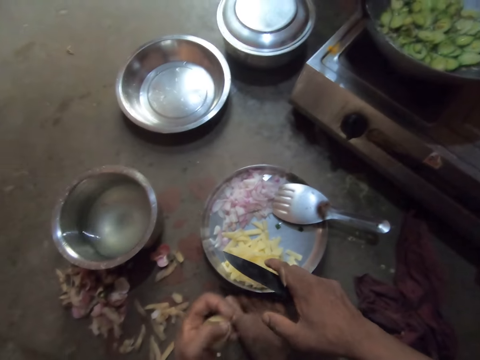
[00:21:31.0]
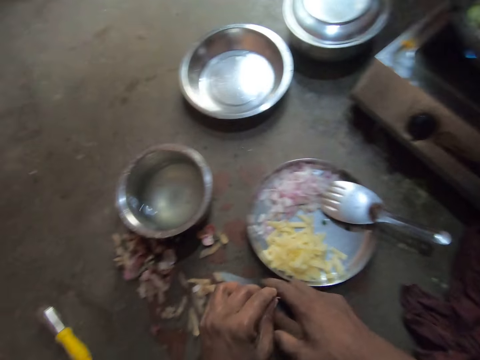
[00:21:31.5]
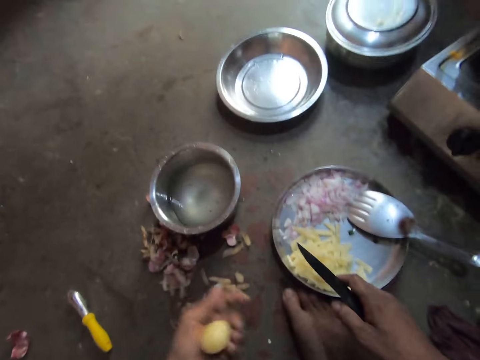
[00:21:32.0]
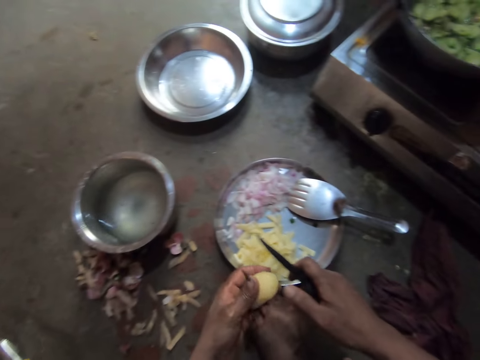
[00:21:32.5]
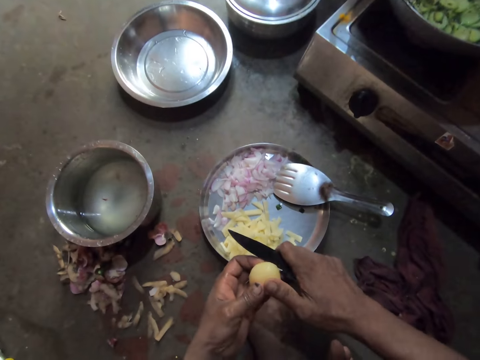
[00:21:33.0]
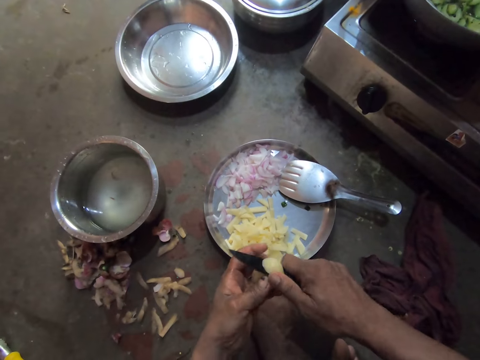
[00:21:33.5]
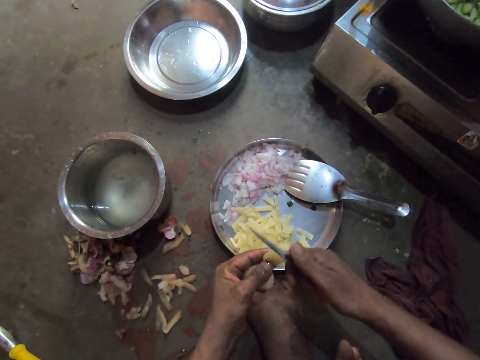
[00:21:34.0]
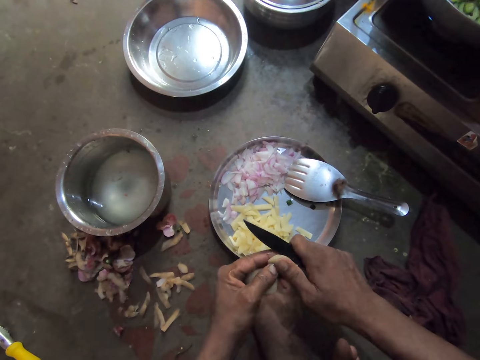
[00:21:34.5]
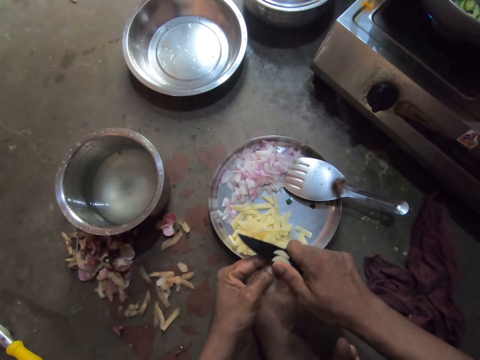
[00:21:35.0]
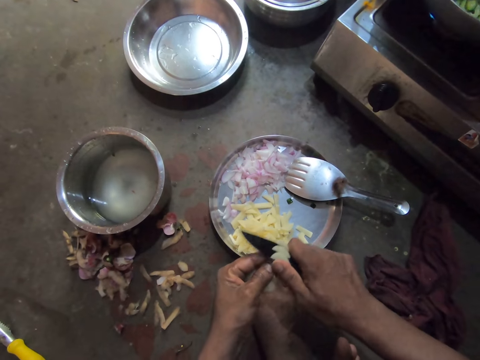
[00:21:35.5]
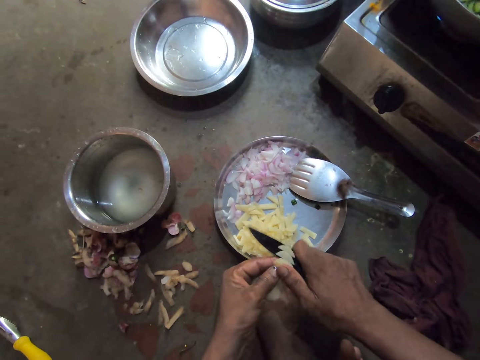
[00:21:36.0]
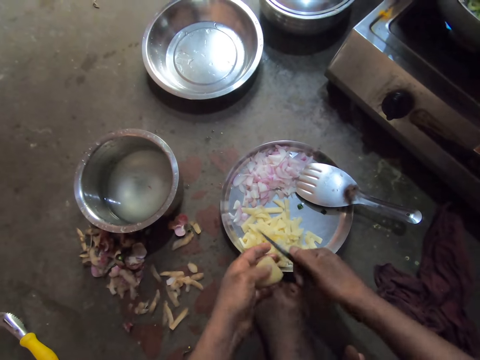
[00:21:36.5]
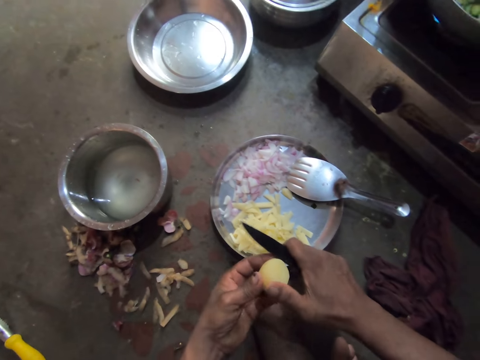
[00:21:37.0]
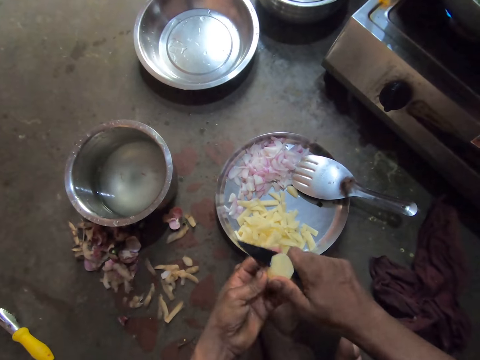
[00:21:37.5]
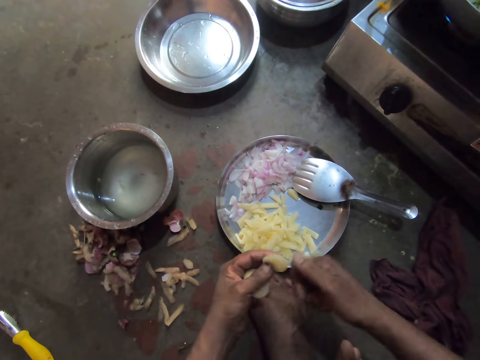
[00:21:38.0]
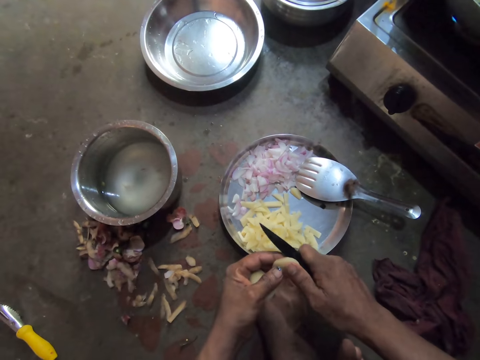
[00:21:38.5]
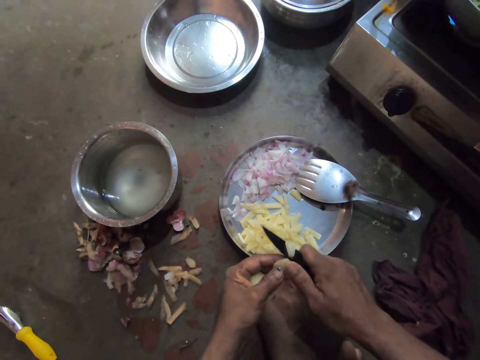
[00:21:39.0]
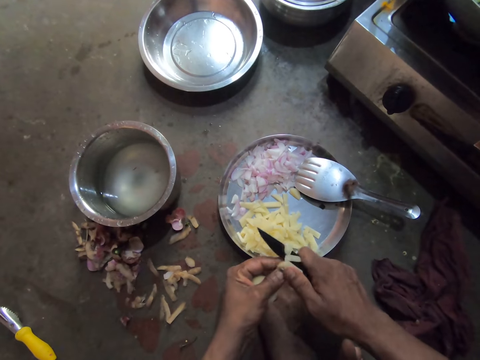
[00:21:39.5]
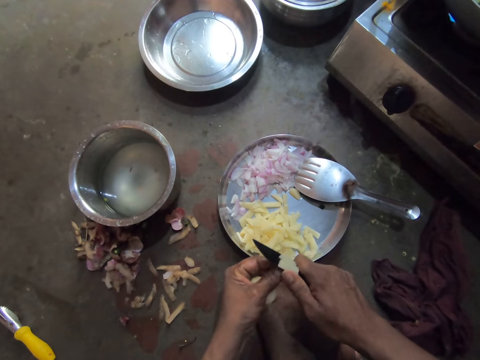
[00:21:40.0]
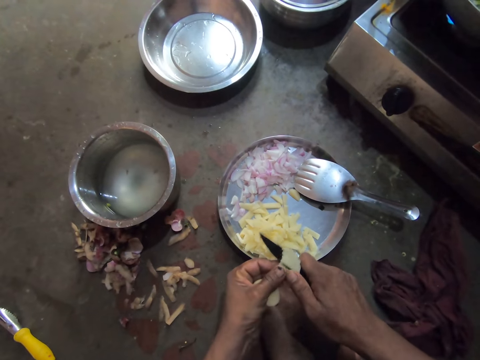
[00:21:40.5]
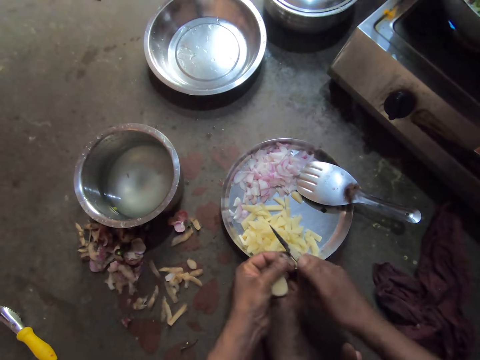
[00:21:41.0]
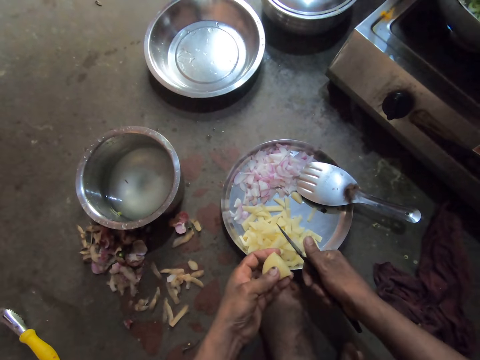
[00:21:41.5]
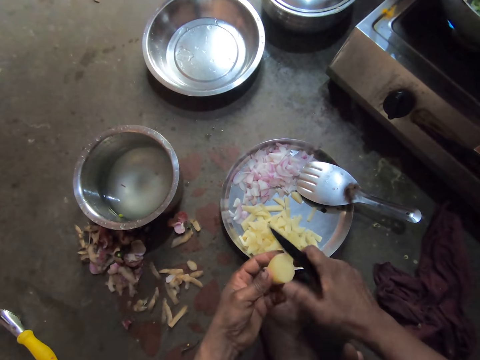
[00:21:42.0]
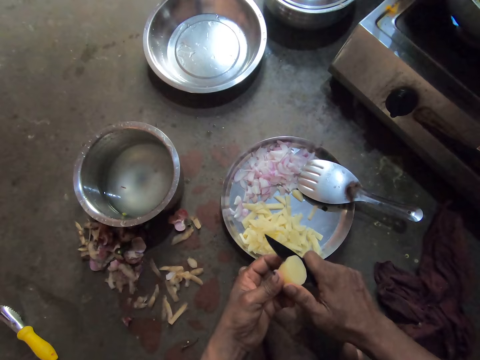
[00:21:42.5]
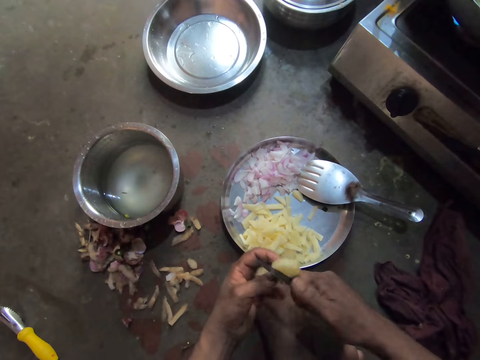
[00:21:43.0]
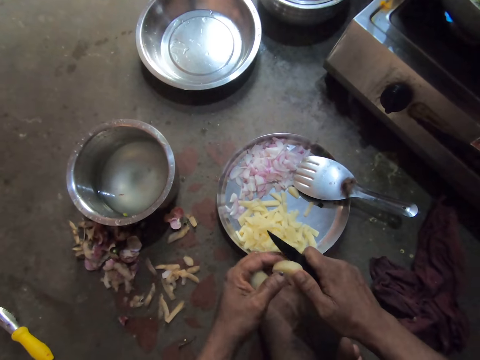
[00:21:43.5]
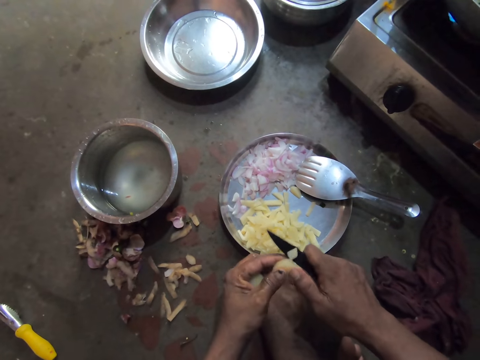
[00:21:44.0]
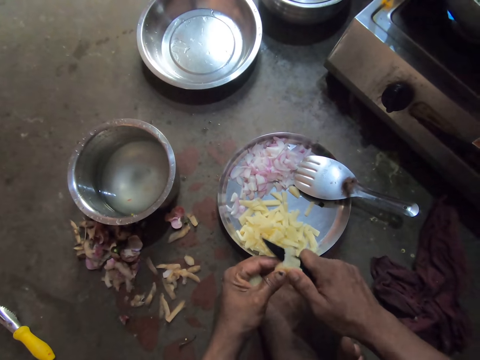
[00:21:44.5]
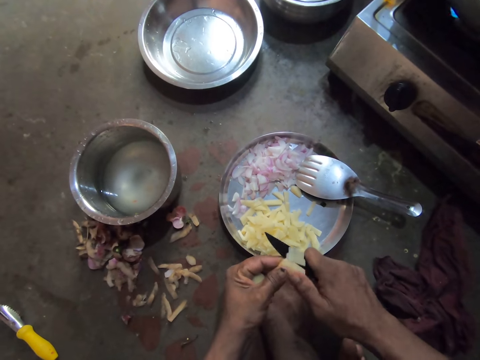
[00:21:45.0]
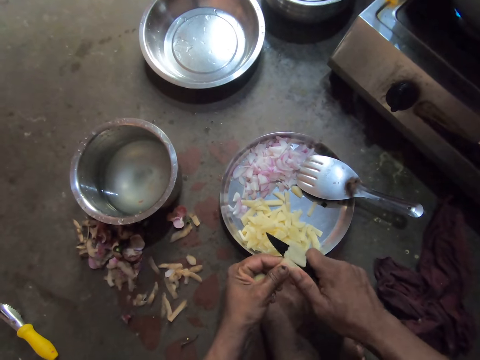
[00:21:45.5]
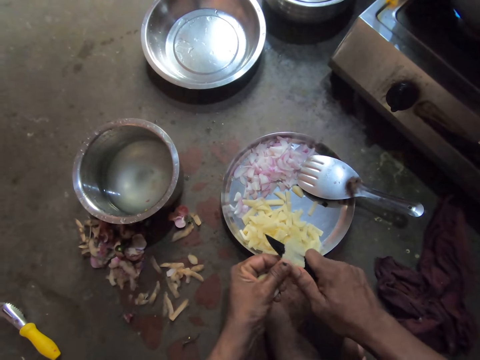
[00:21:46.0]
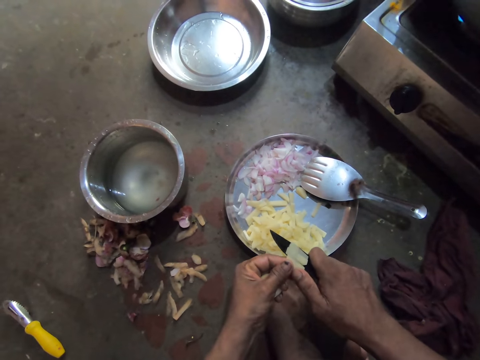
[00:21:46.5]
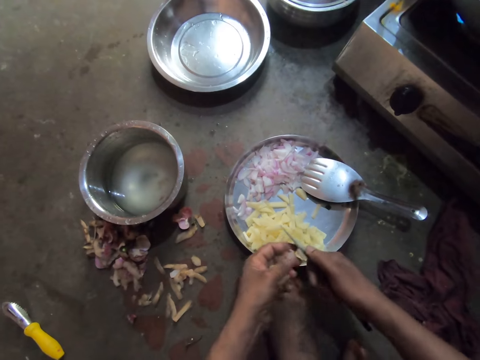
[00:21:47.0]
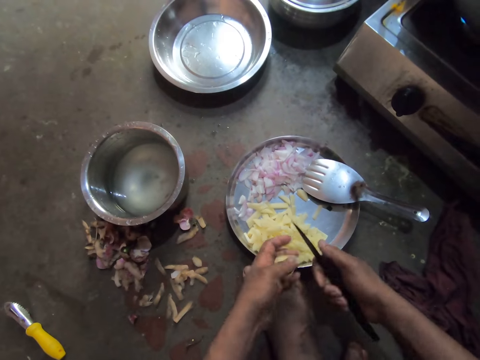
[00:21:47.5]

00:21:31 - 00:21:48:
The camera wearer removes the potato peel from his hand. He throws the peel away. He chops the potato with the knife. He slices the potato. He cuts the potato. He slices the potato. He cuts the potato. He slices the potato.

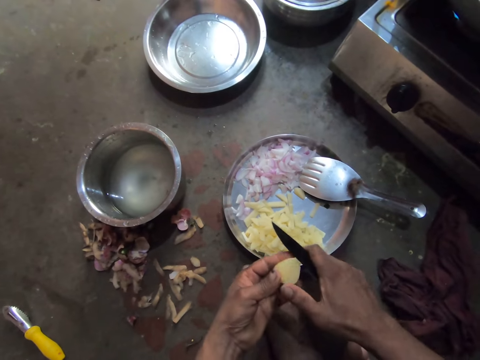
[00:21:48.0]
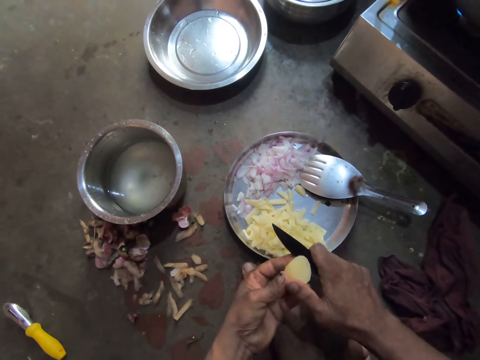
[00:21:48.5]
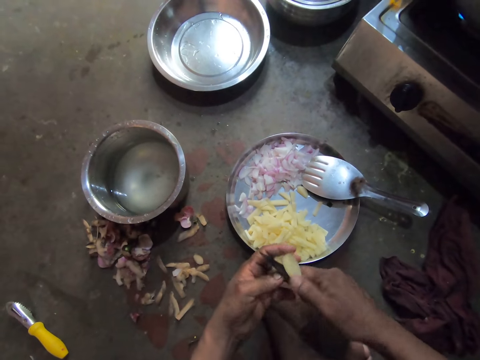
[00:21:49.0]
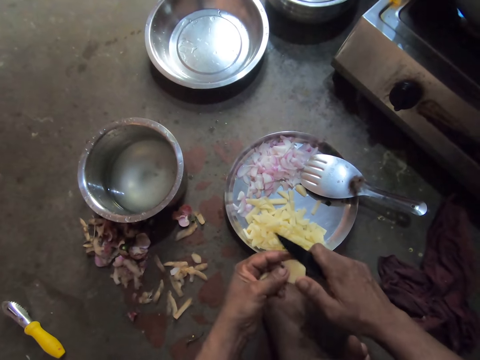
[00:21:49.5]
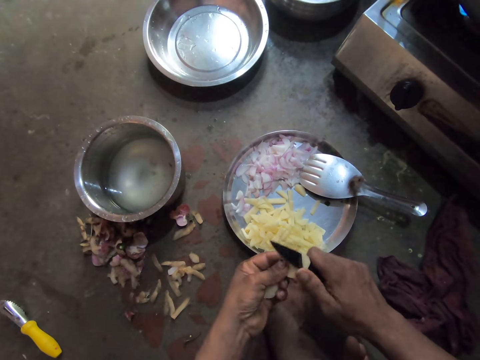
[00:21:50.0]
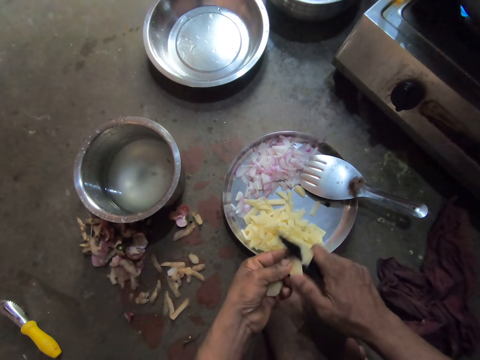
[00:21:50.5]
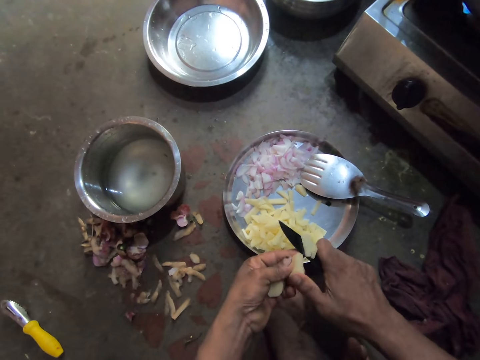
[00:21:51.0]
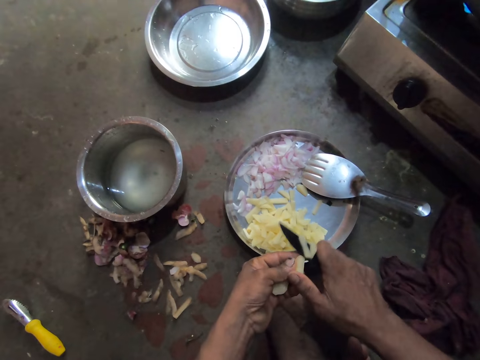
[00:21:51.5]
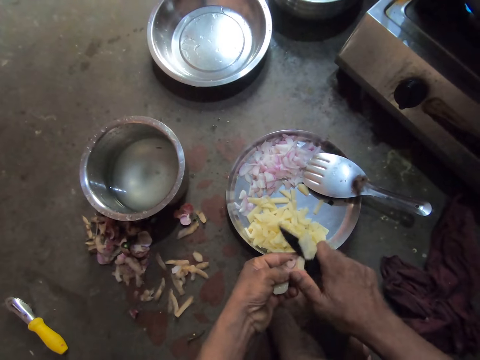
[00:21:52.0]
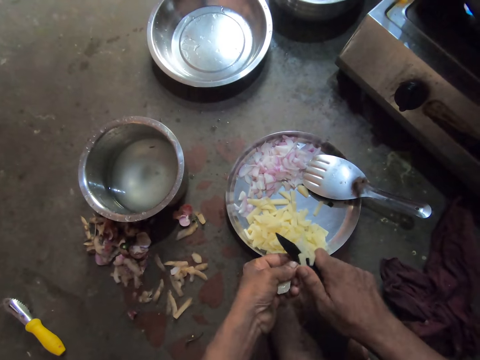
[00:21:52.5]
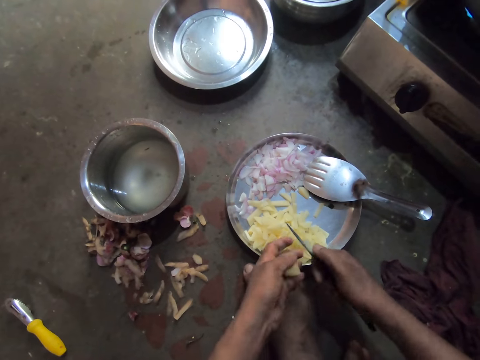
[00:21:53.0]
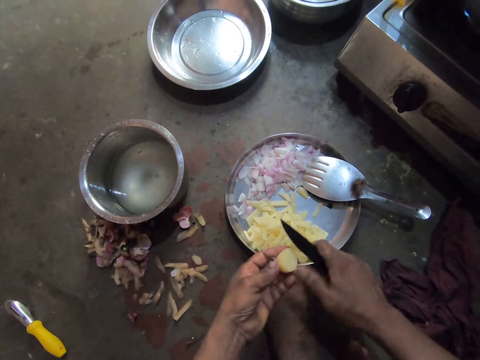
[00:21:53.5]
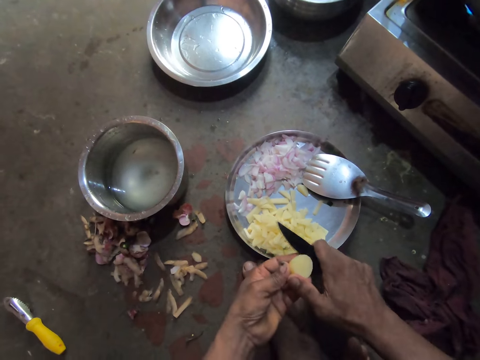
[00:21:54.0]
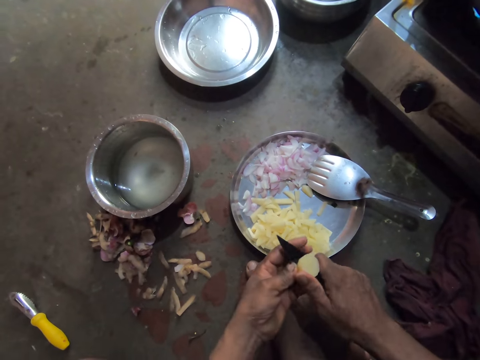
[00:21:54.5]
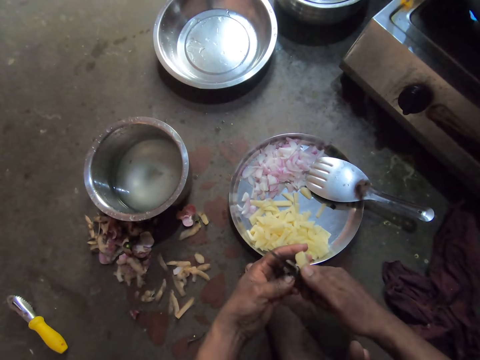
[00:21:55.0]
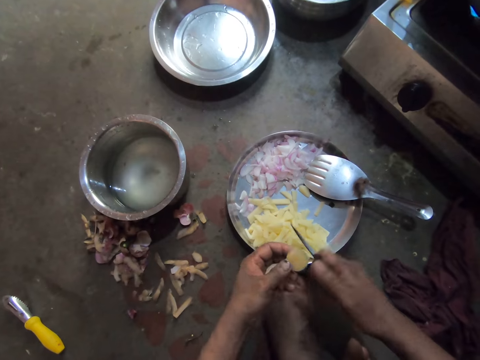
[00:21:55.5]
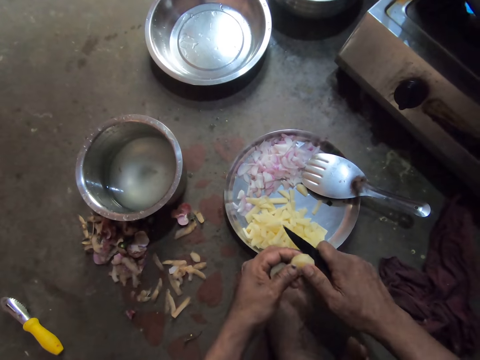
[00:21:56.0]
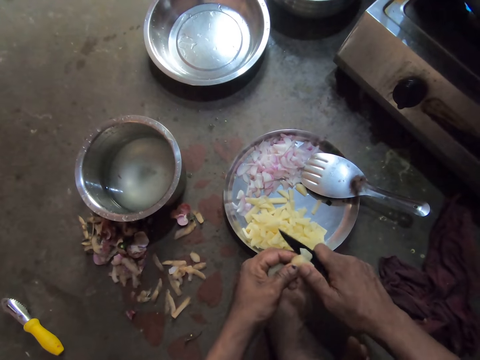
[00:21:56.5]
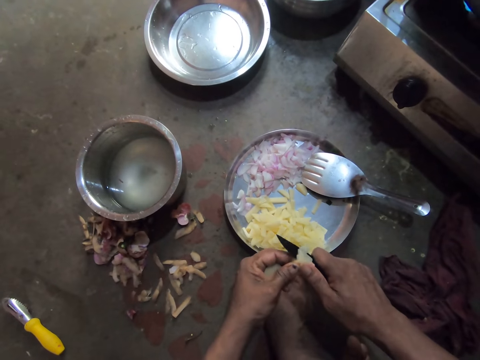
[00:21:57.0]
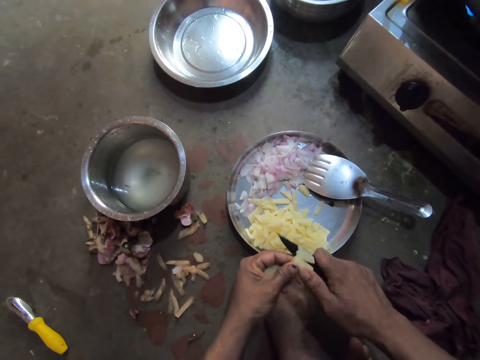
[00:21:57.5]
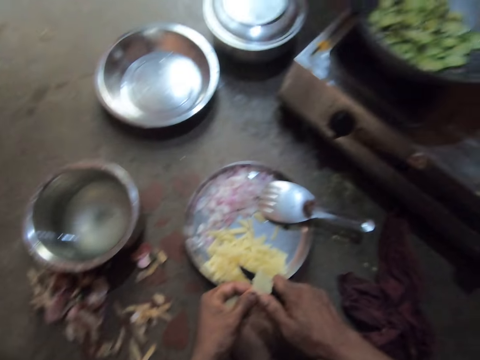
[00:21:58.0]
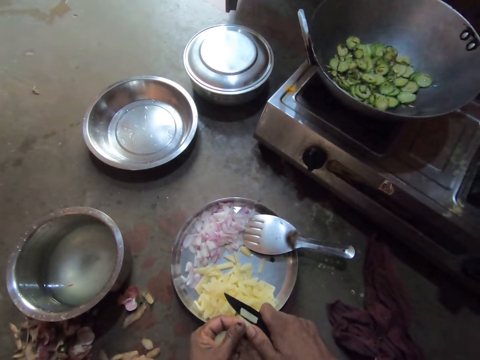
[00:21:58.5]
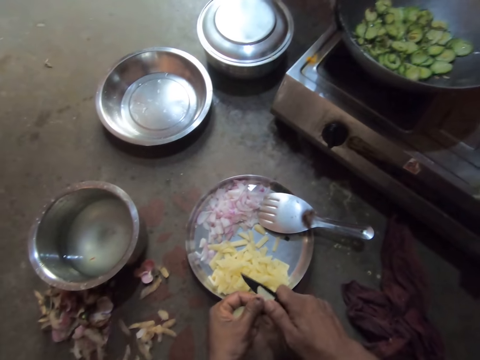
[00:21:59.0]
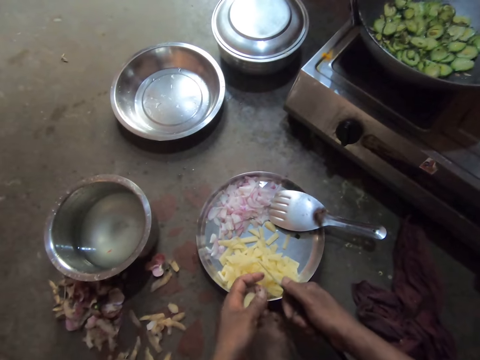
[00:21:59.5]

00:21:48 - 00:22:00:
The camera wearer cuts the potato. They slice the potato. They cut the potato. They slice the potato.
